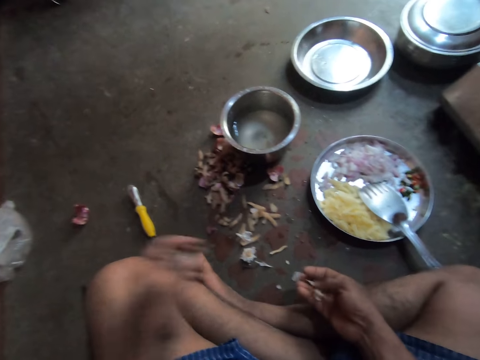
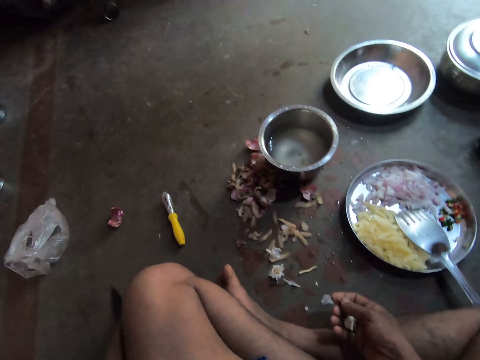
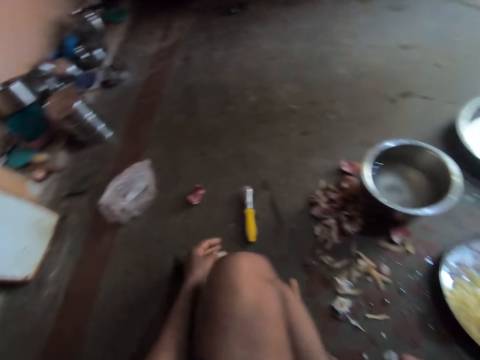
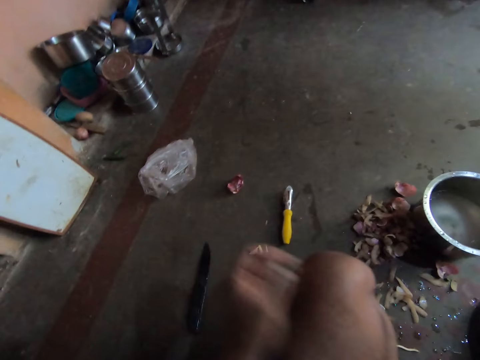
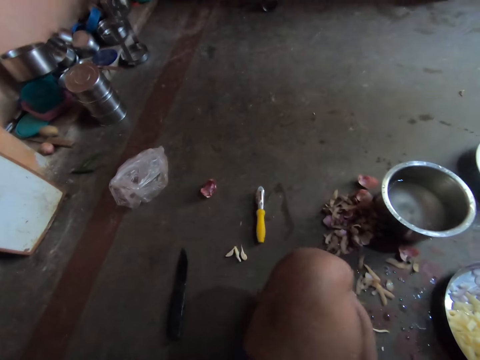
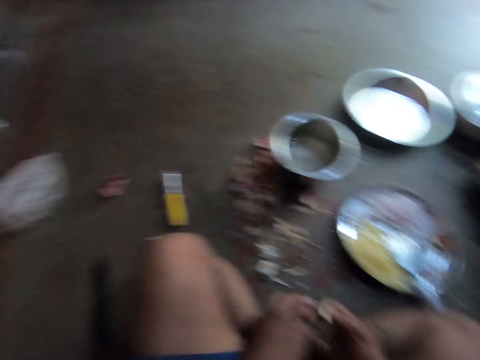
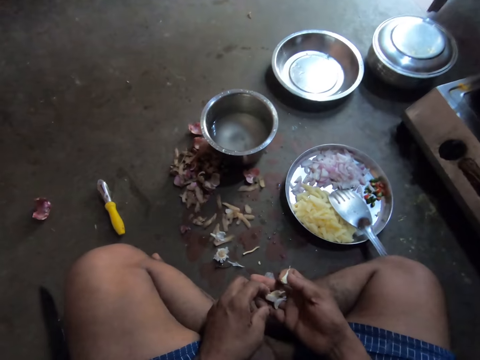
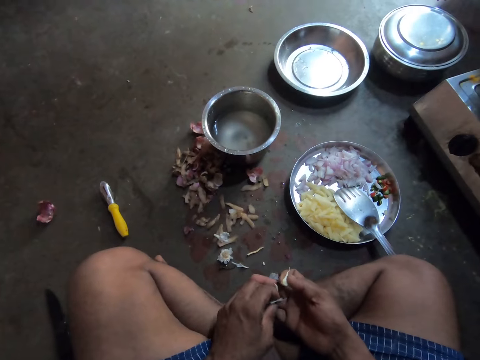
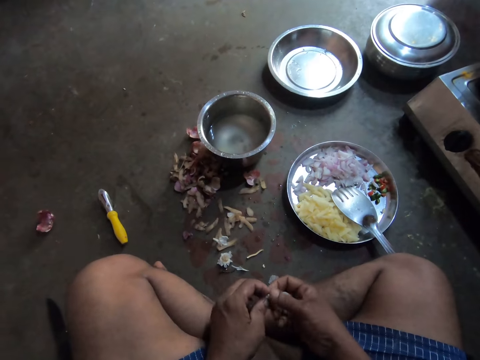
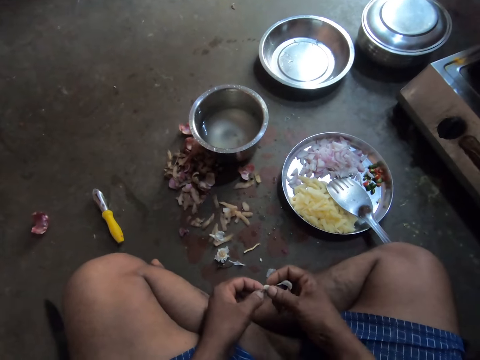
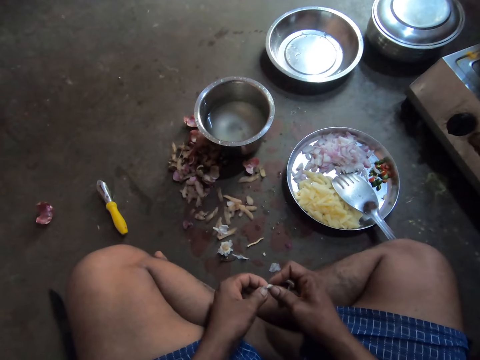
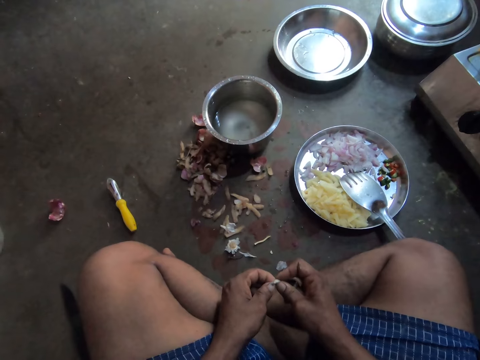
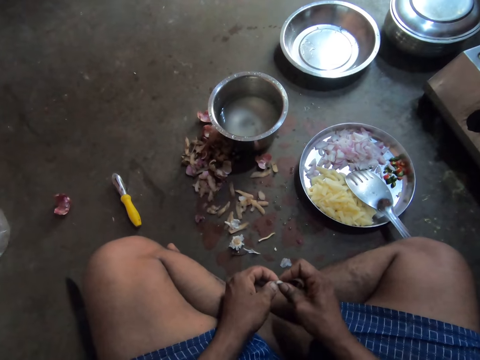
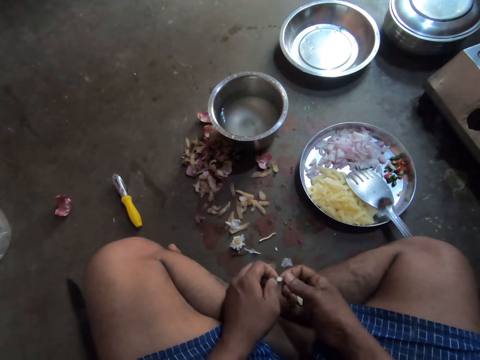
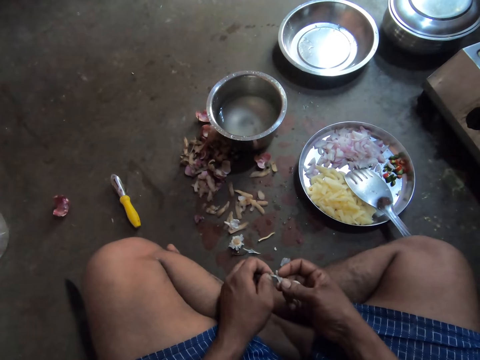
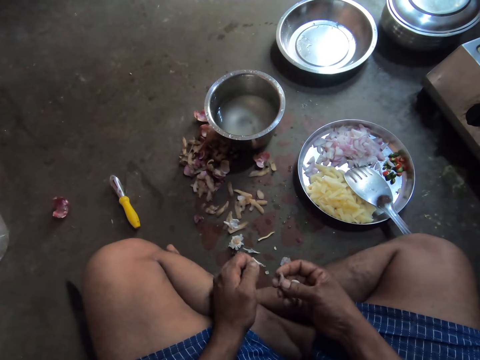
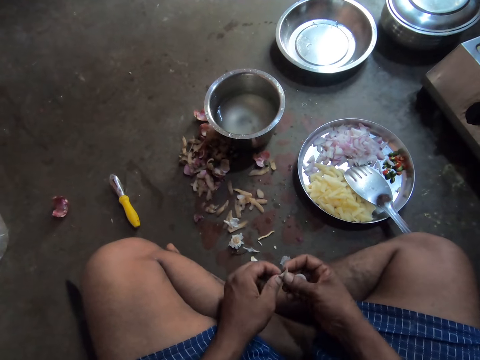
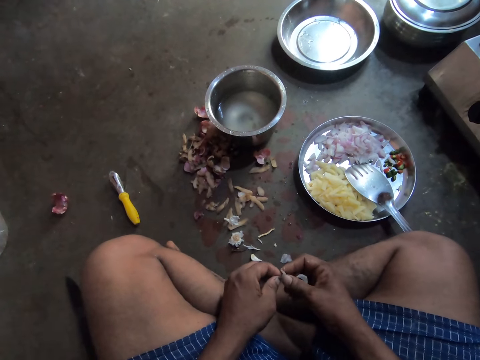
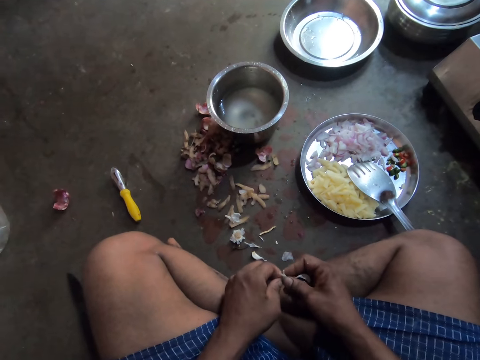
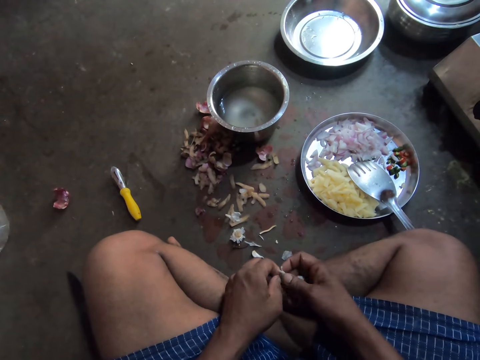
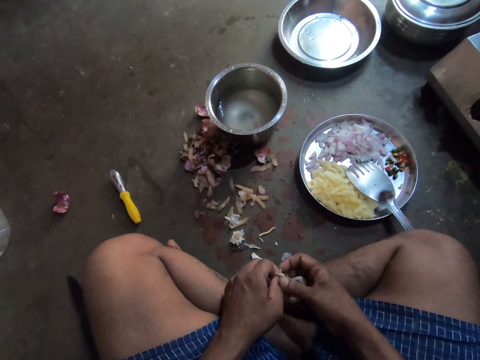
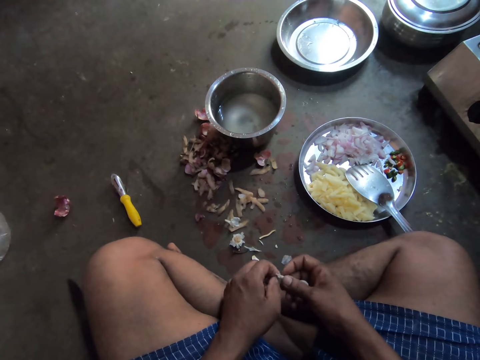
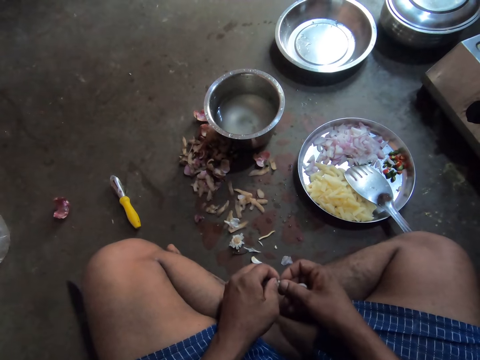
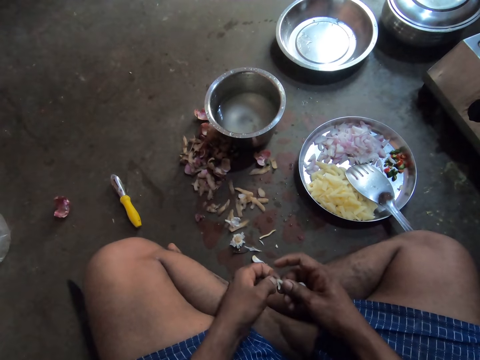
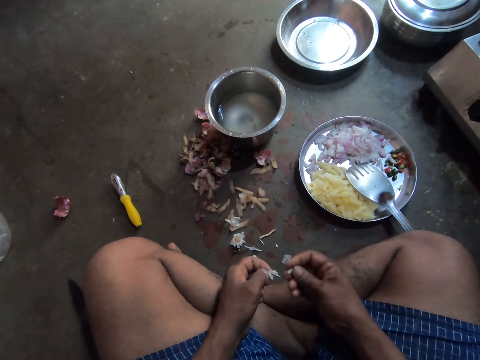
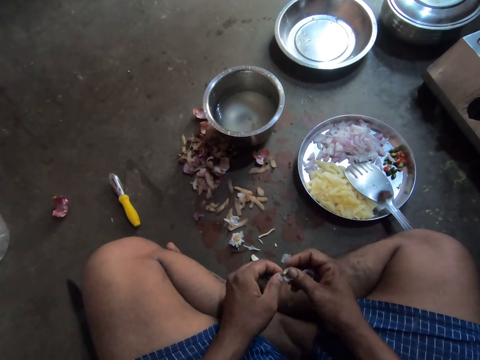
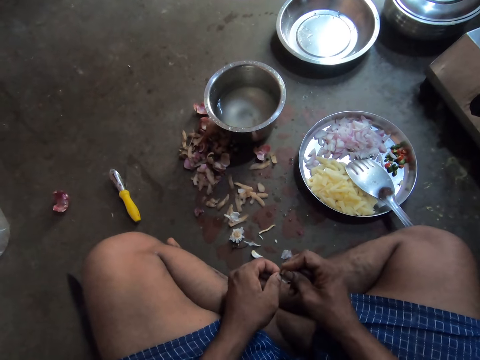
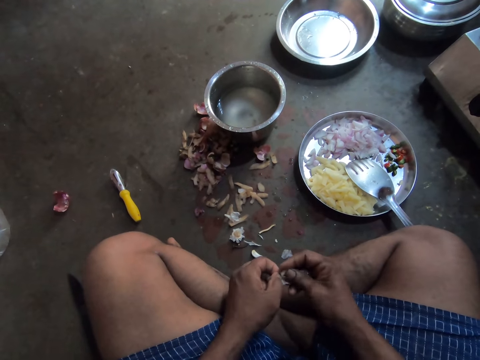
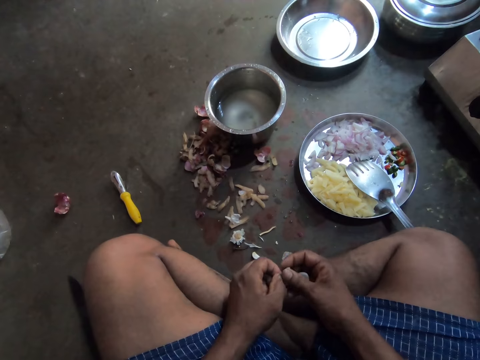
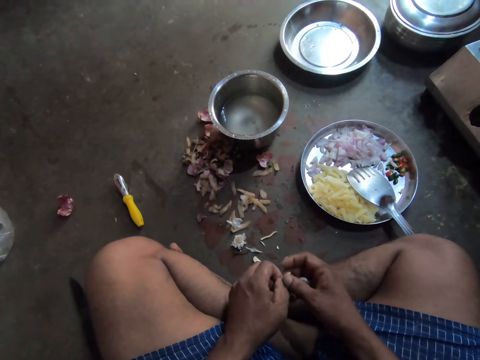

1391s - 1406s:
The camera wearer drops some garlic pieces on the floor. They place the garlic pieces on the floor. They pick up the garlic pieces. They peel the garlic piece skin.

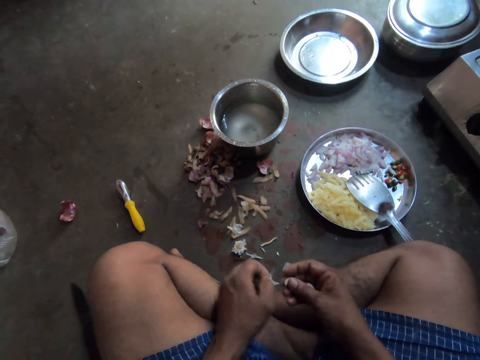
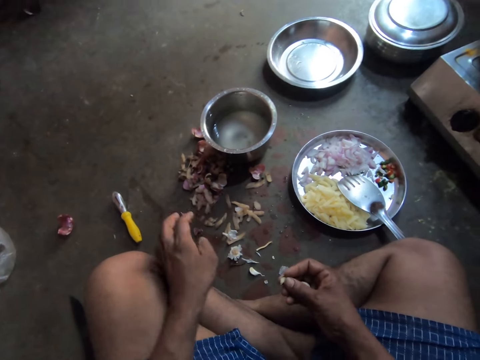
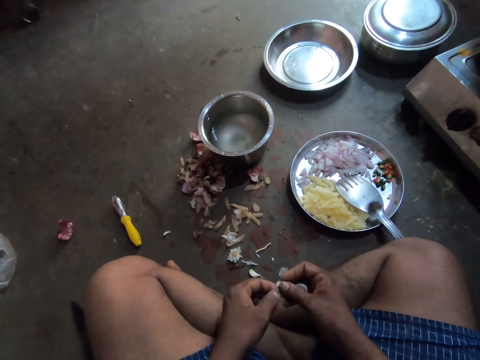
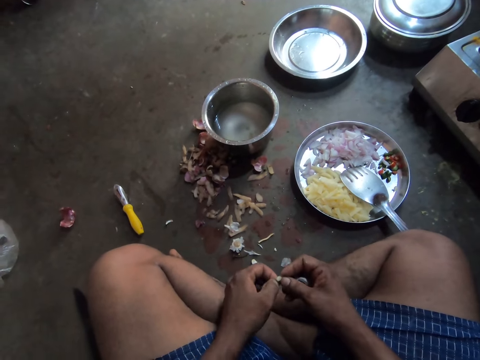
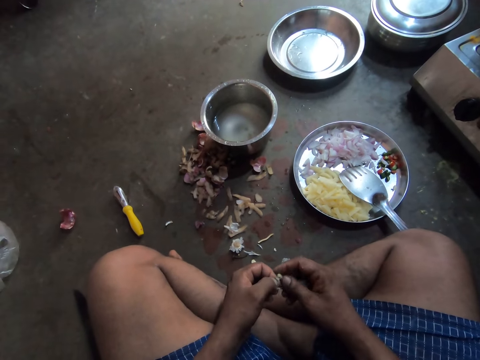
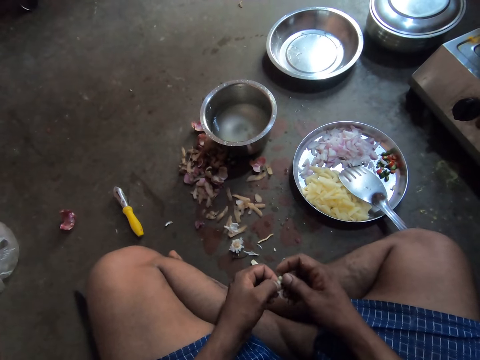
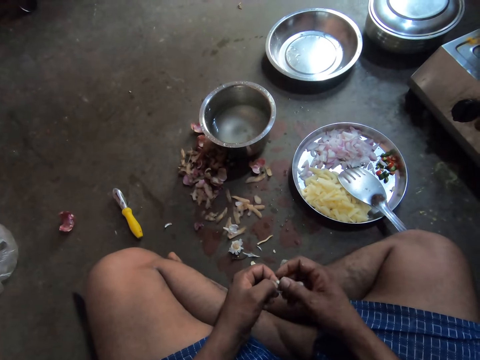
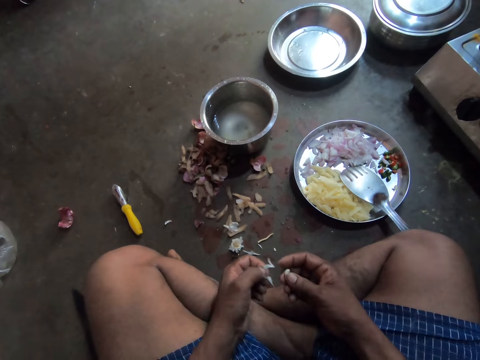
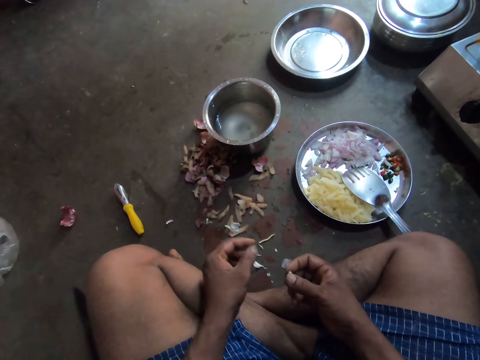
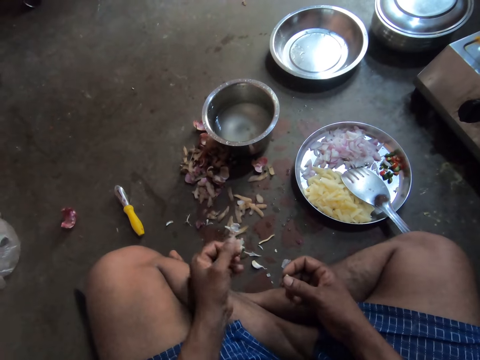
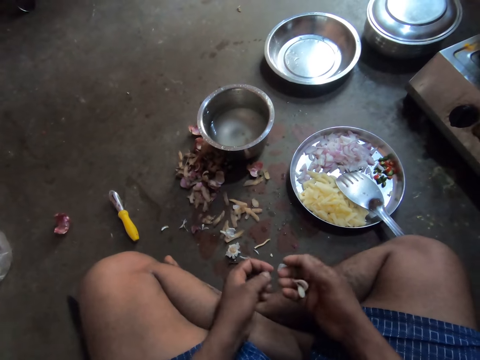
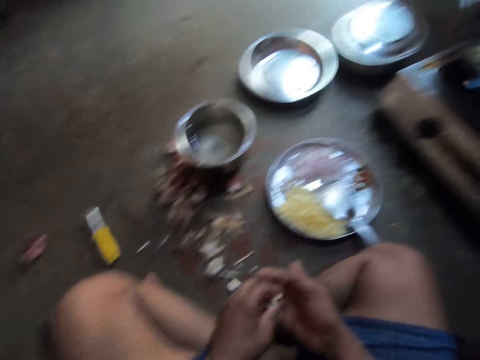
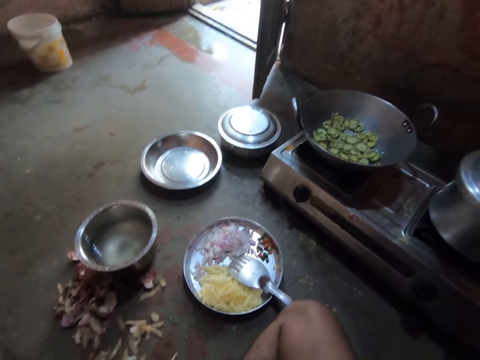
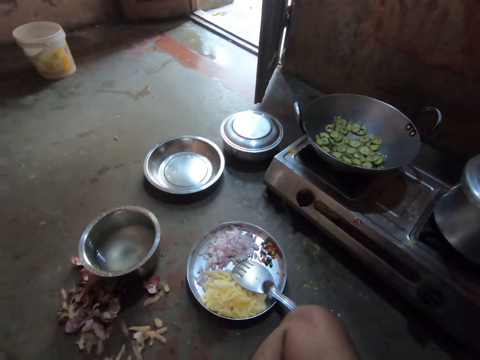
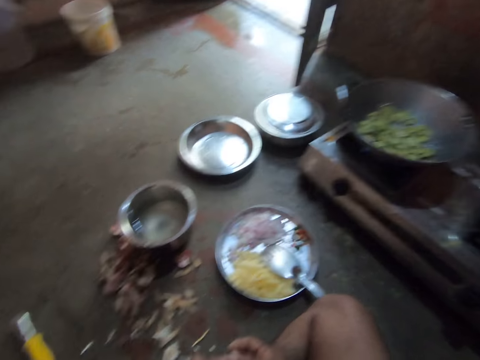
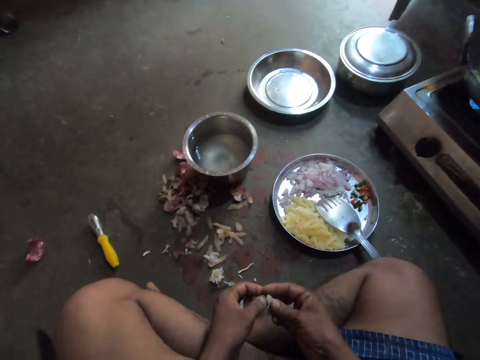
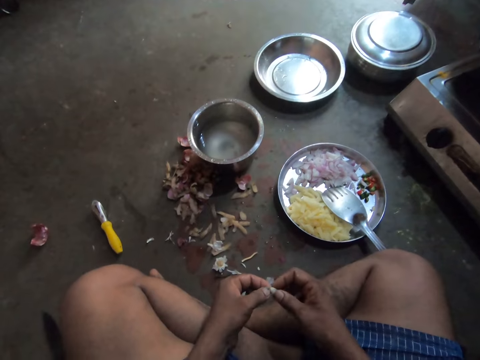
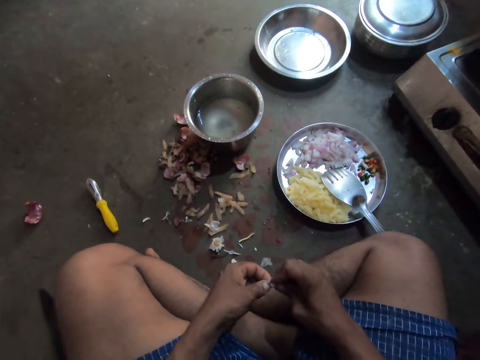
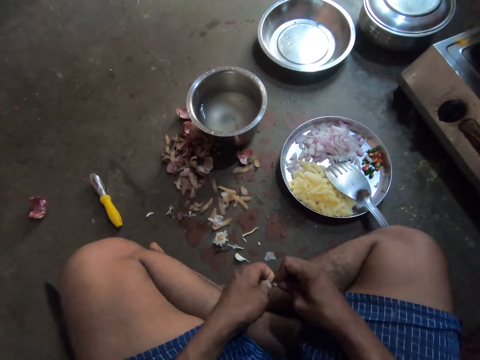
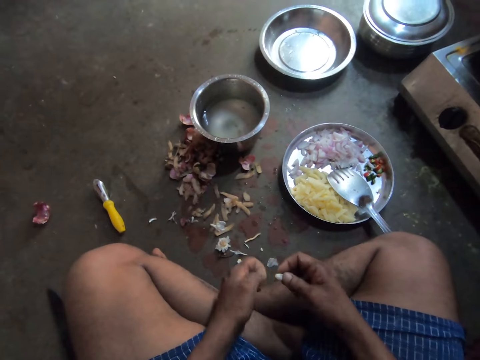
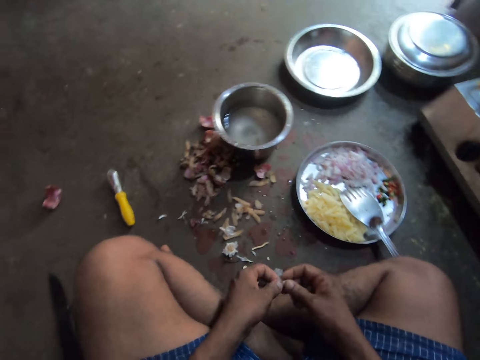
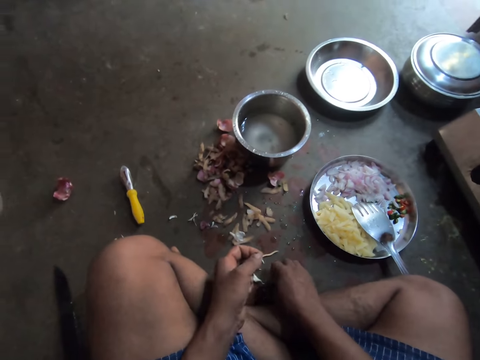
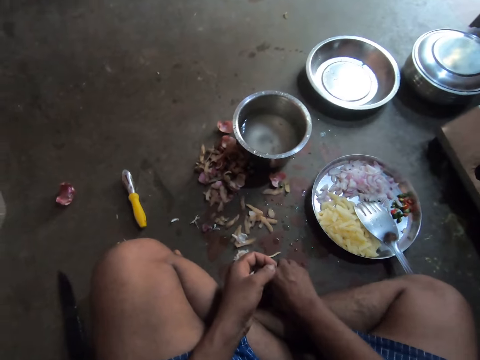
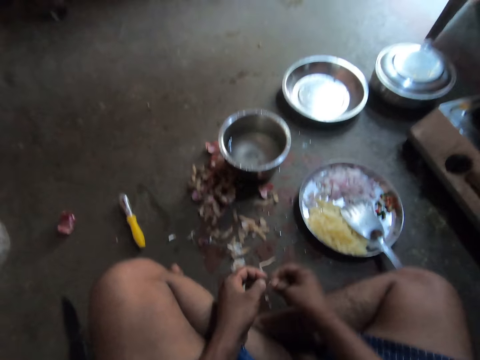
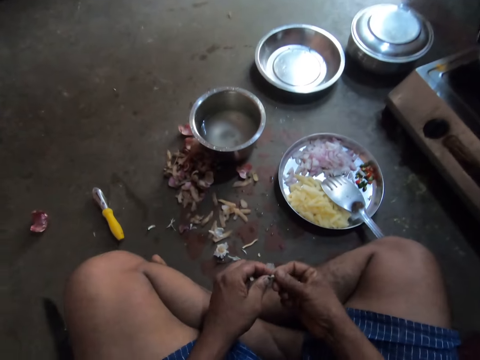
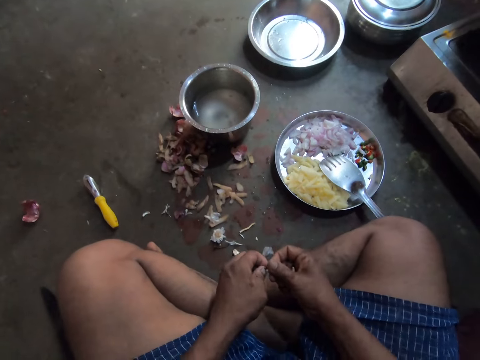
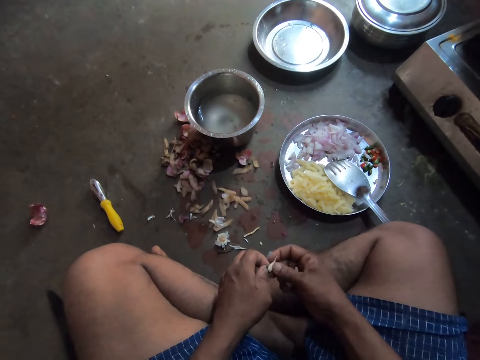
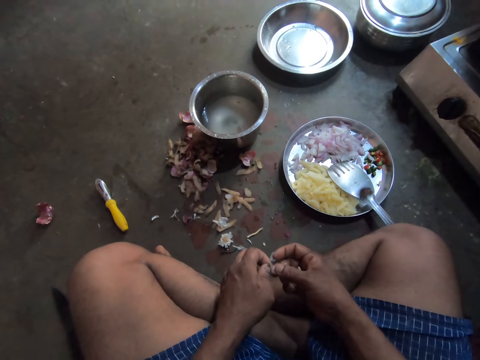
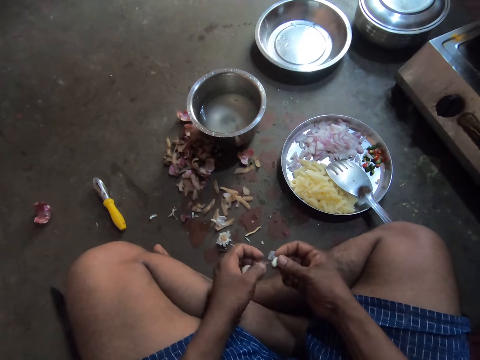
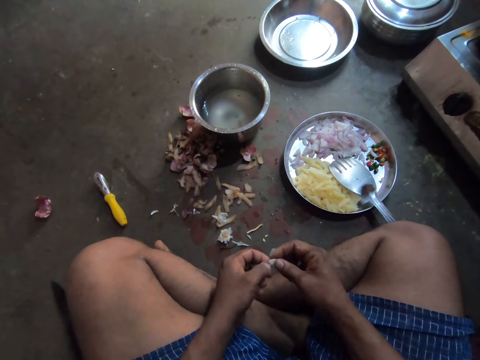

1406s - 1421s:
The camera wearer places the garlic piece in his left hand. He stares at the deep frying pan. He picks another garlic piece. He peels the garlic piece skin. He picks up the garlic piece. He peels the garlic.
